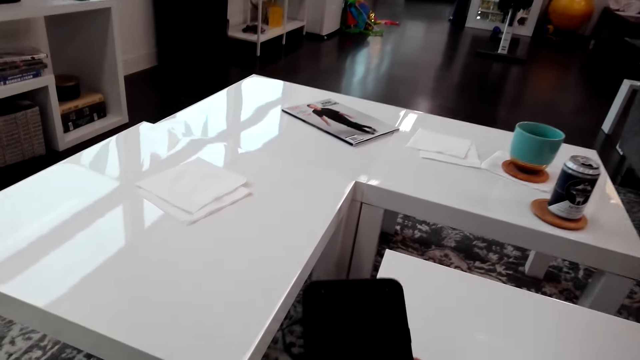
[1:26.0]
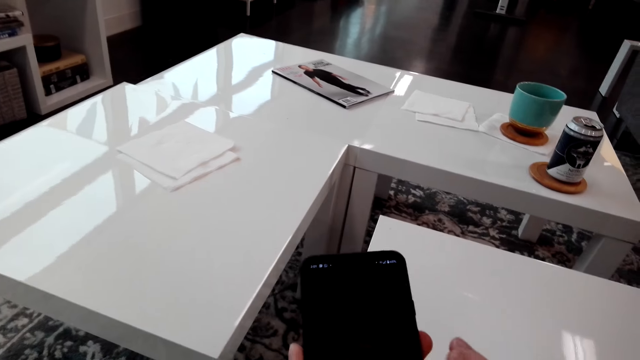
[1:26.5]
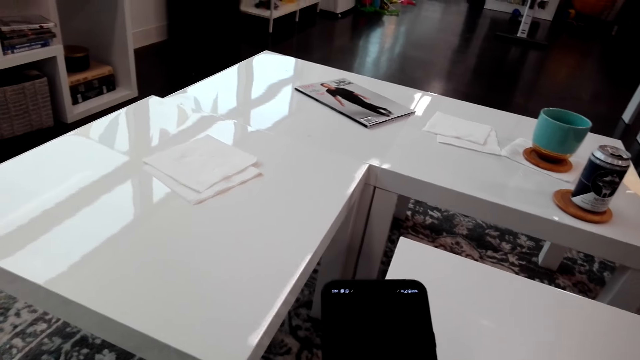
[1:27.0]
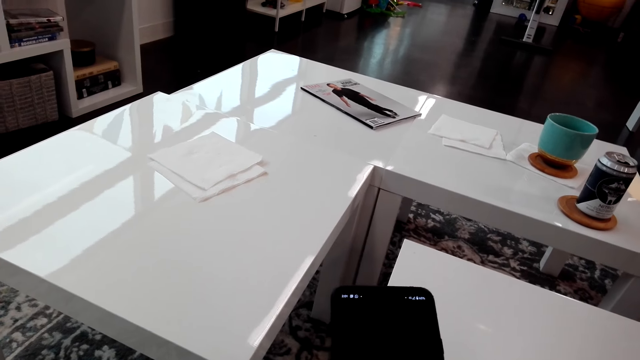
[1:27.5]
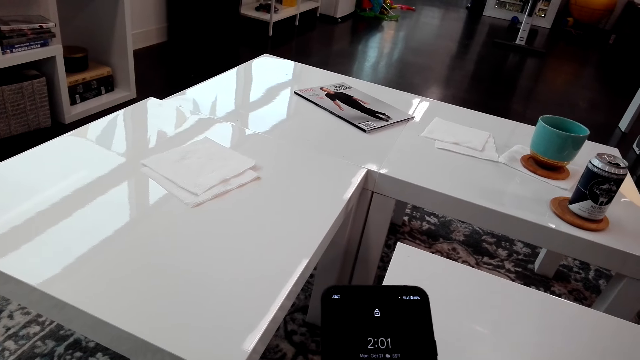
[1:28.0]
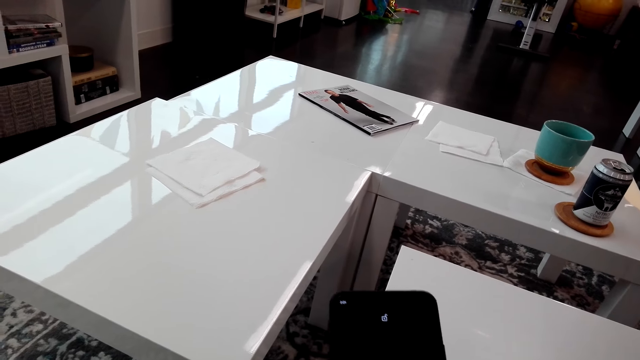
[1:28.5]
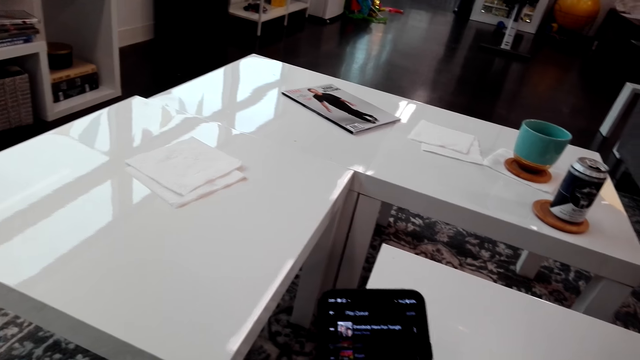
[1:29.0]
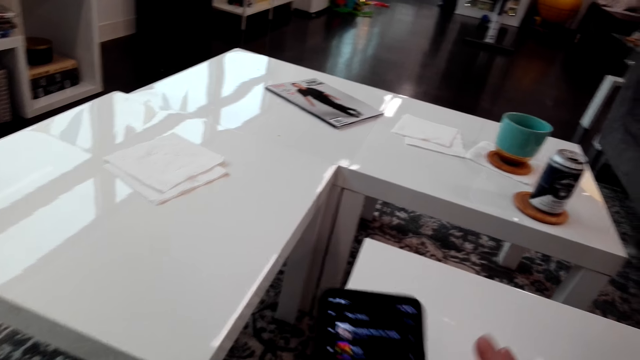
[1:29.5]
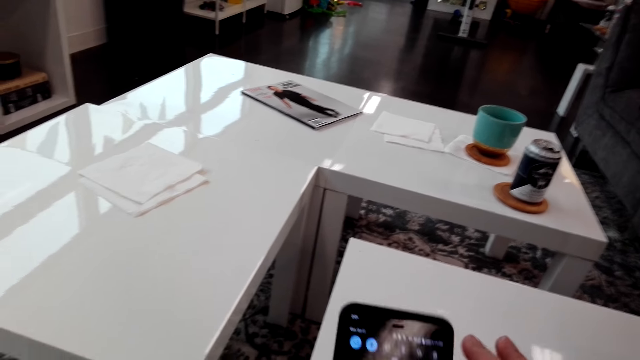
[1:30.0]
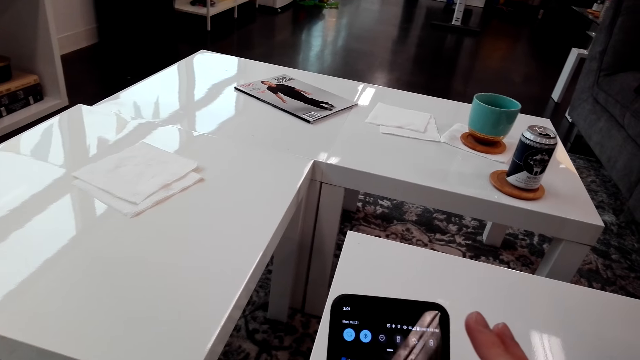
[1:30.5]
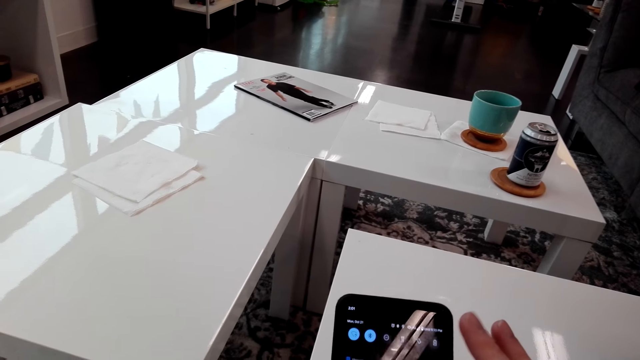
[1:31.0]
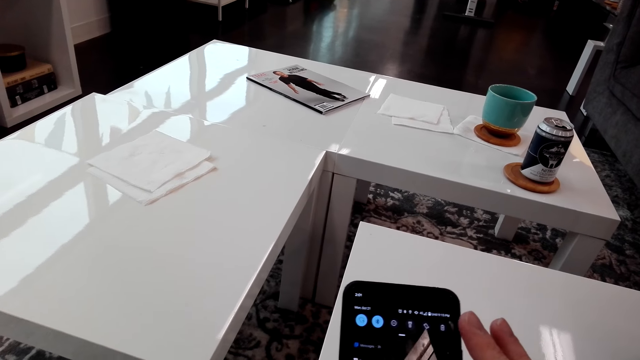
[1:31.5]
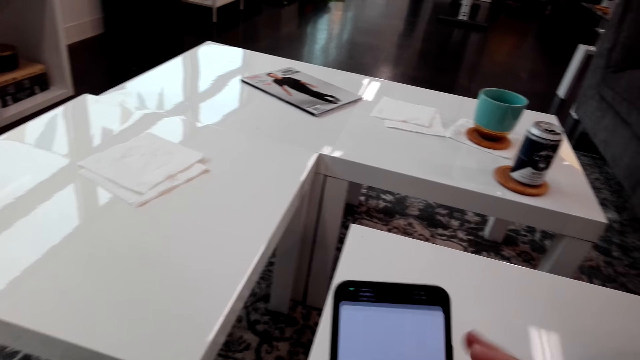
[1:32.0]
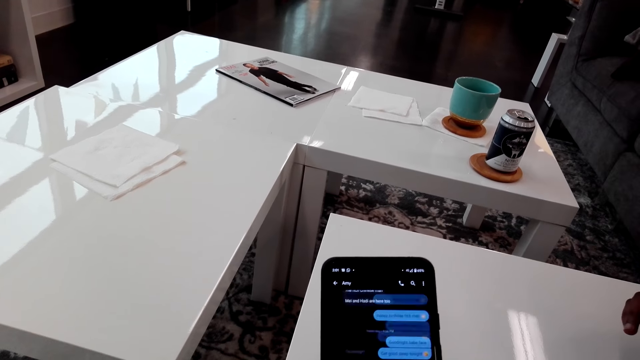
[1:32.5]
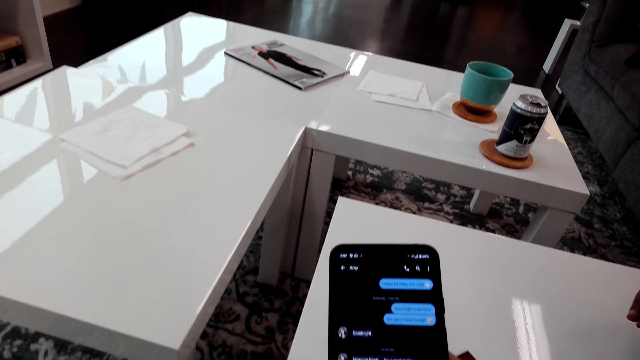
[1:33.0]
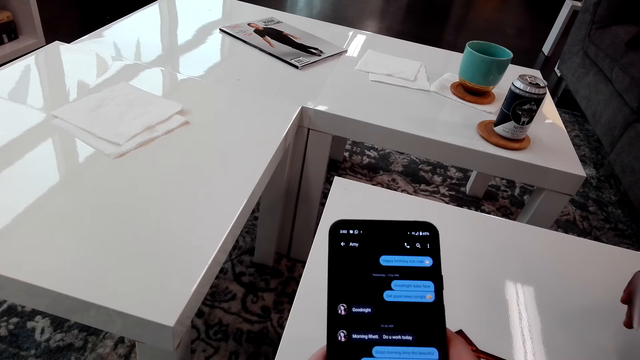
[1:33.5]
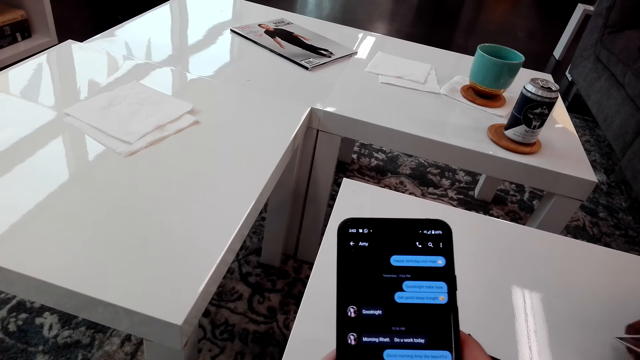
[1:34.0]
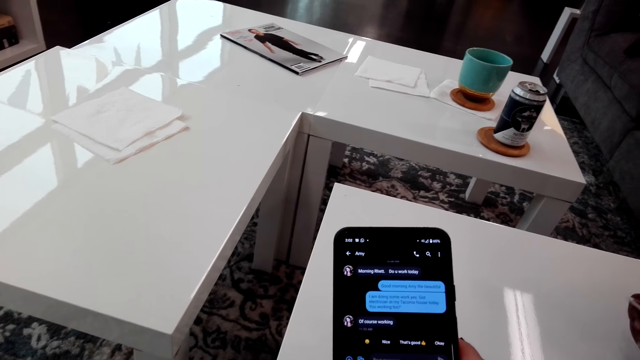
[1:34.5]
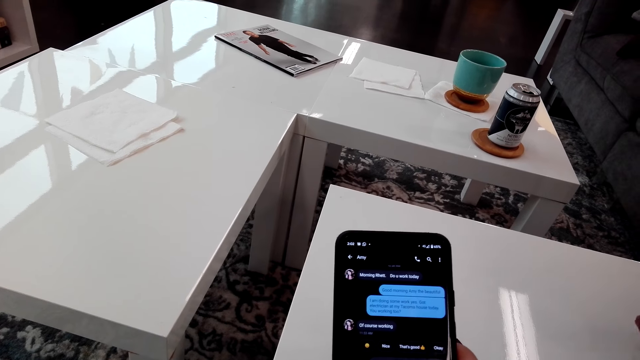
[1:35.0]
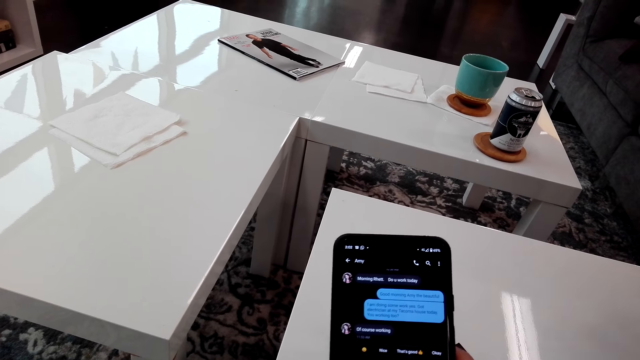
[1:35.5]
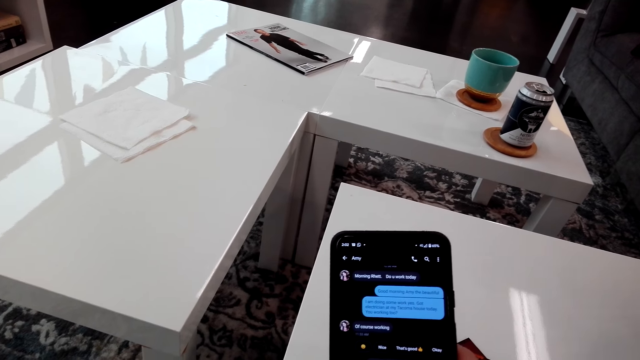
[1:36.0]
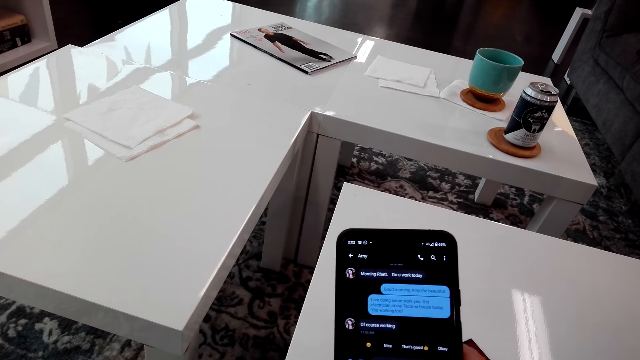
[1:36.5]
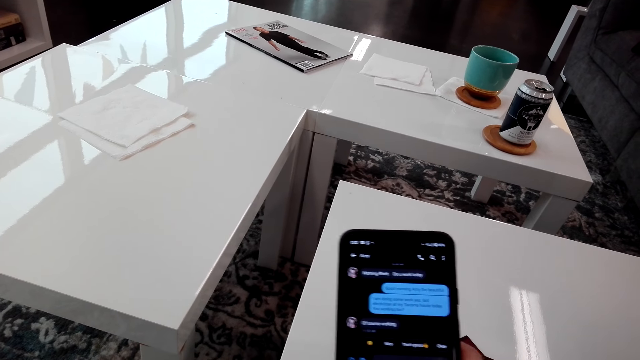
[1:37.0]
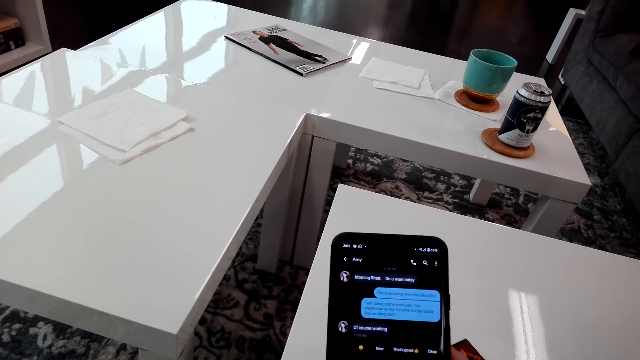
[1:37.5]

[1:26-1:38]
The camera wearer picks up a phone. They use the phone.

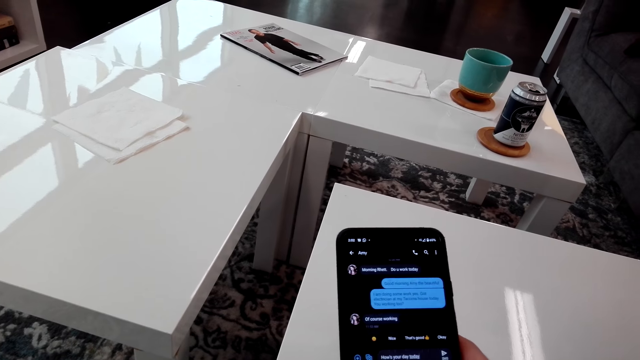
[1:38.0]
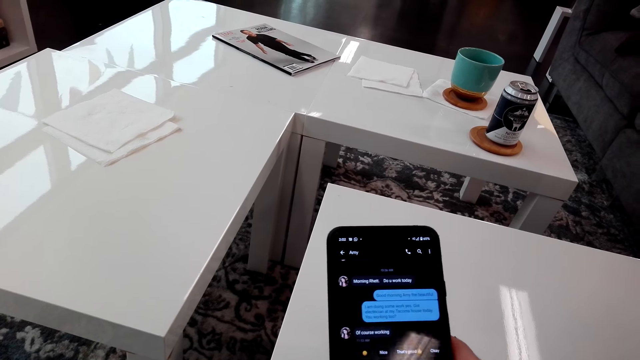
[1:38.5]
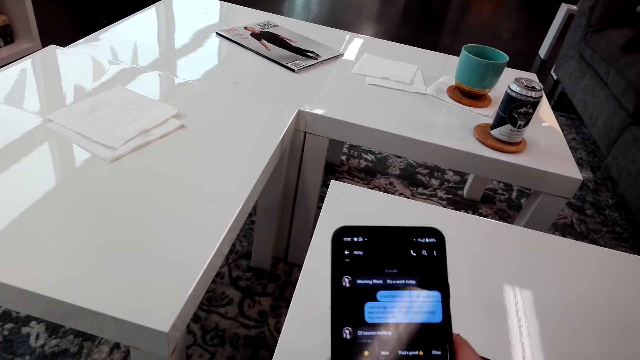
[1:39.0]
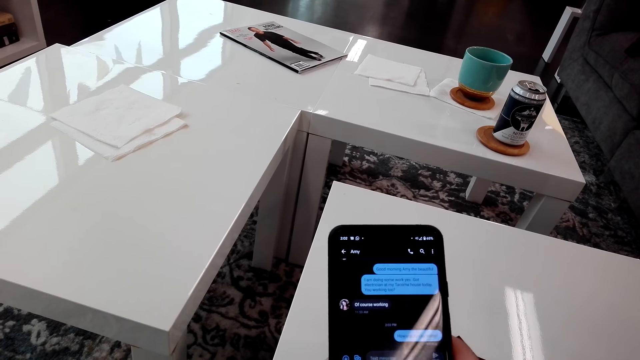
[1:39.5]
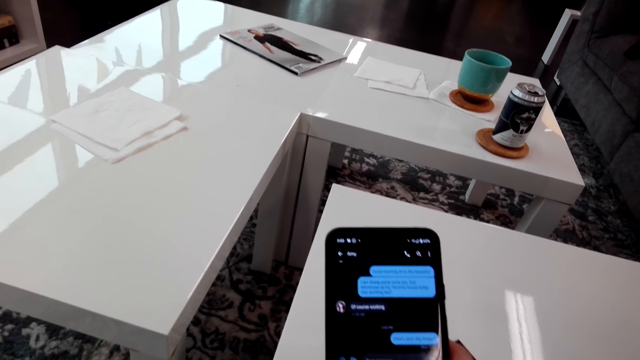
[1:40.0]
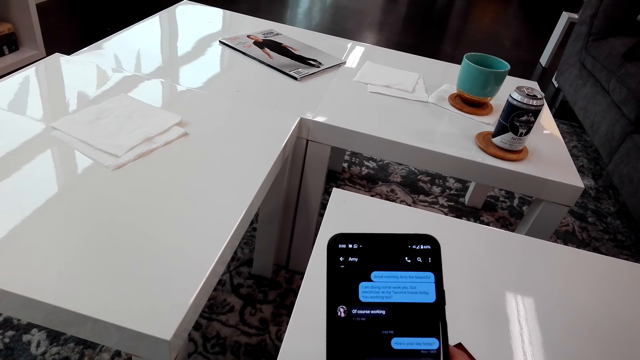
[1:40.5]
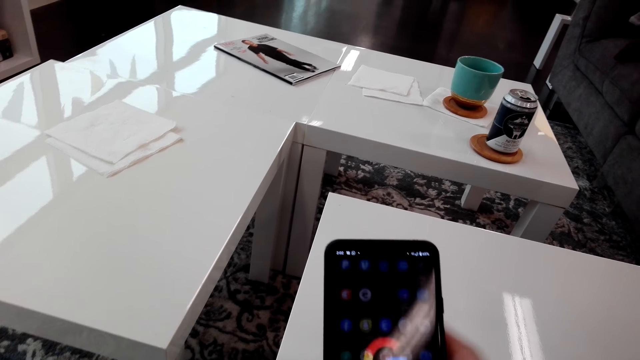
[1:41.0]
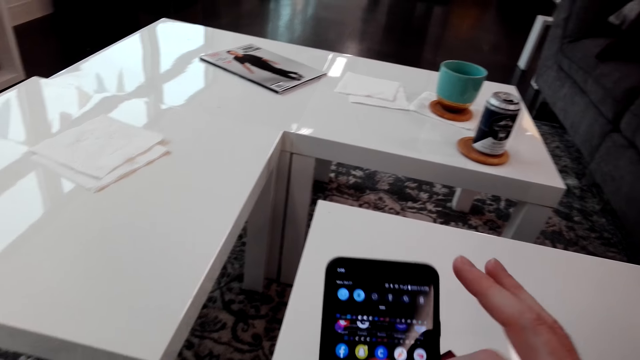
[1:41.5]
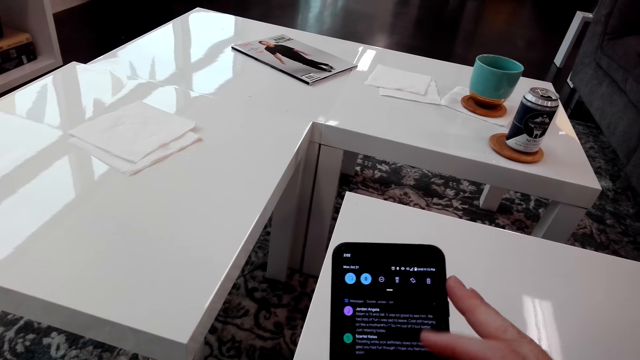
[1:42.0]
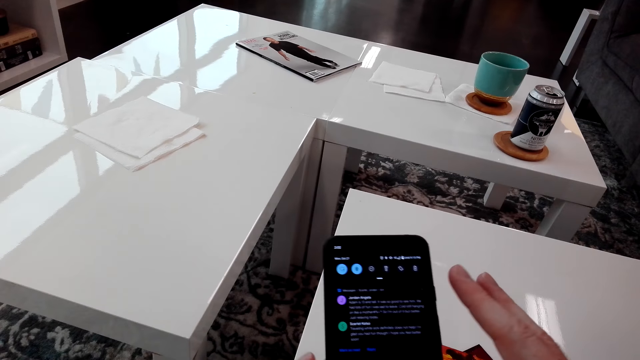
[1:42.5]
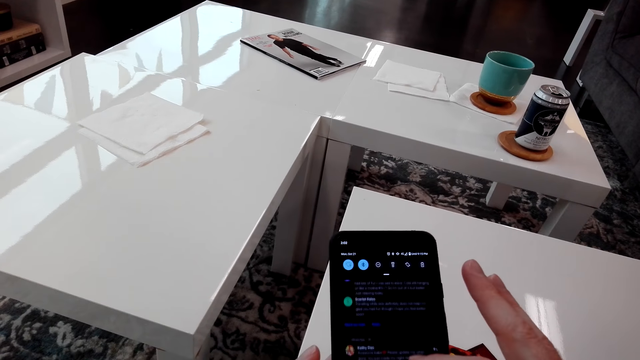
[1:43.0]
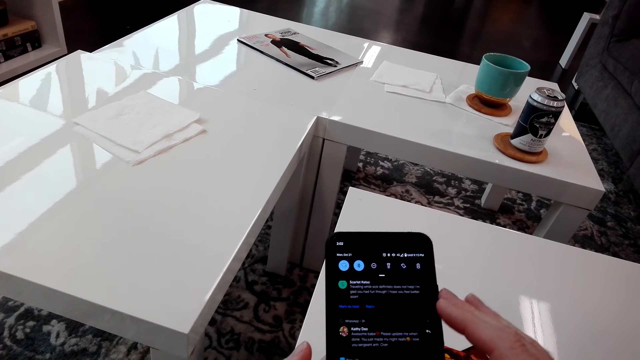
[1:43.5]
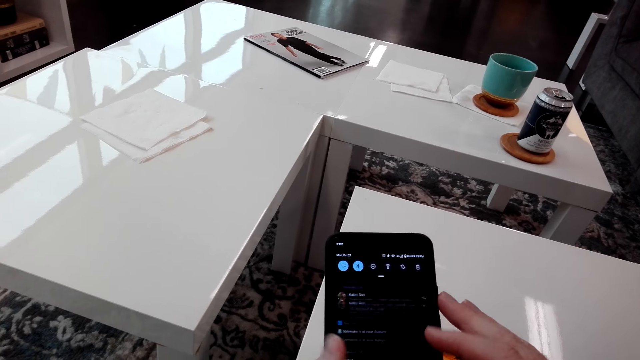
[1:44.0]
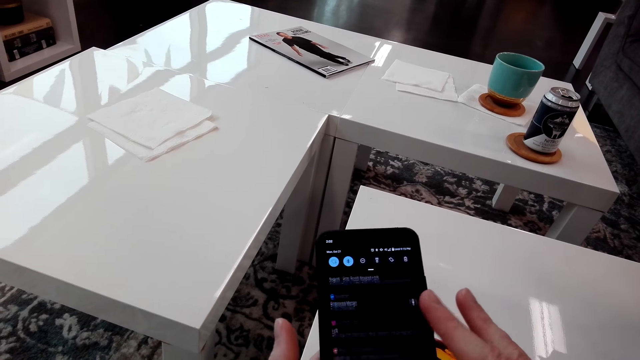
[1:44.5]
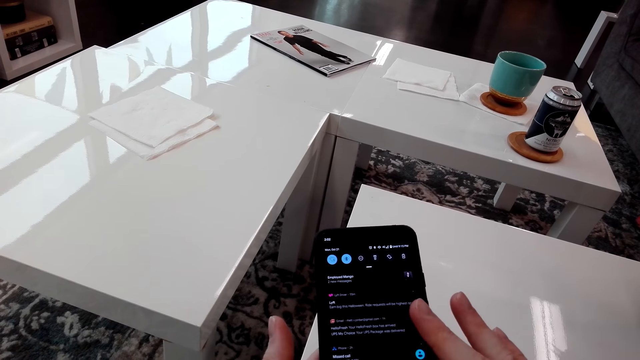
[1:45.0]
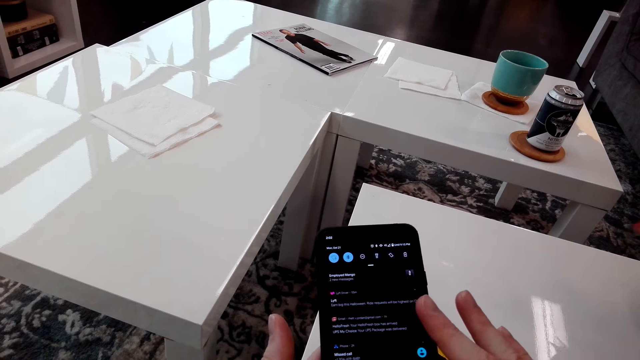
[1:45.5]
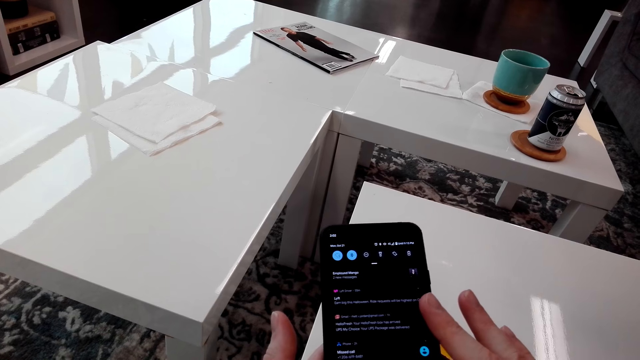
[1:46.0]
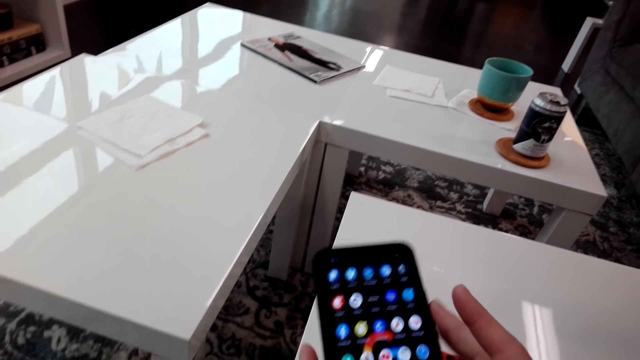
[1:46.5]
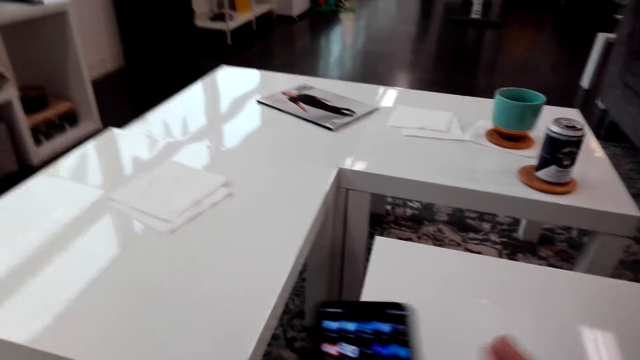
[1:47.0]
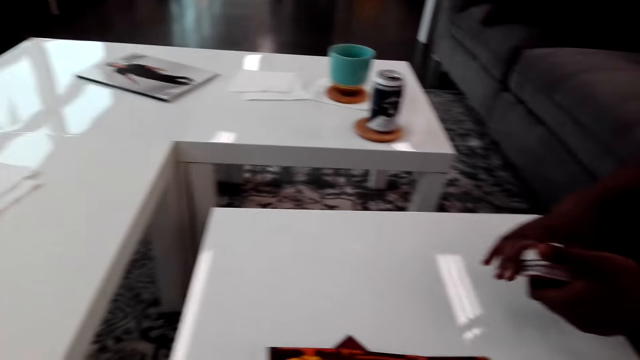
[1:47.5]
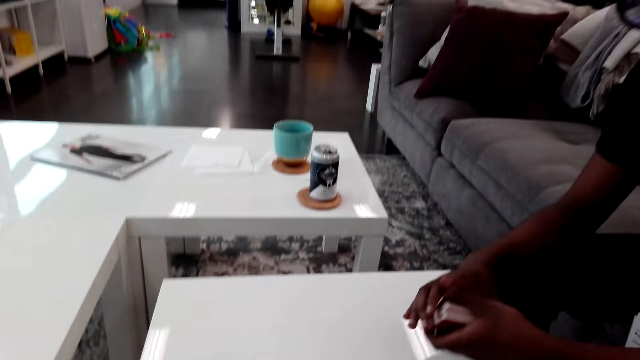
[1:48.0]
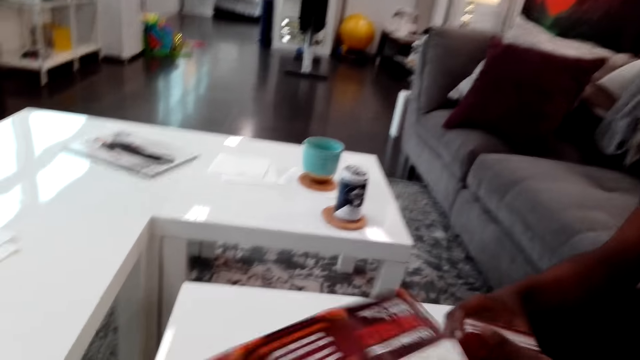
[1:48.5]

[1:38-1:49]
The camera wearer puts down the phone.
